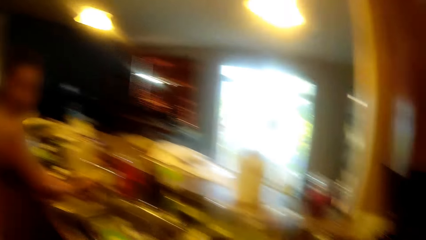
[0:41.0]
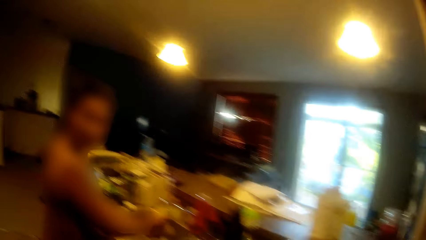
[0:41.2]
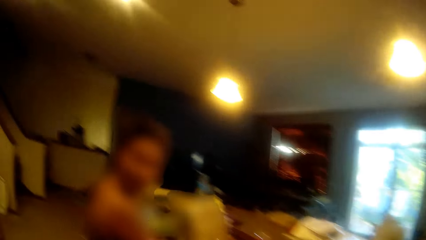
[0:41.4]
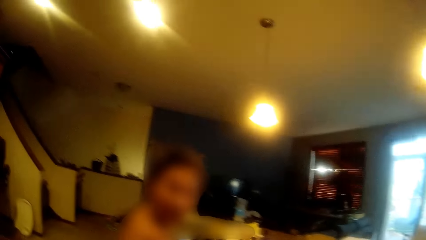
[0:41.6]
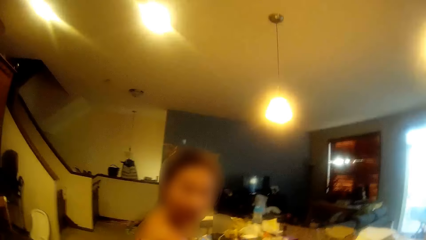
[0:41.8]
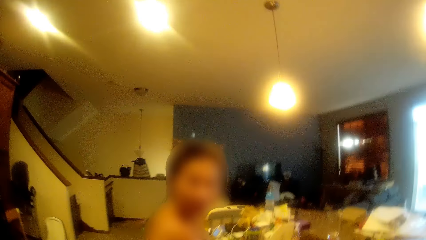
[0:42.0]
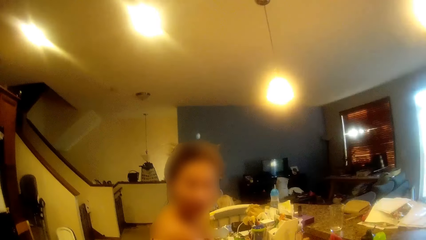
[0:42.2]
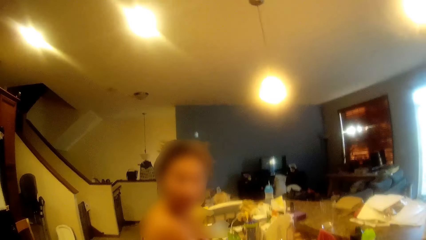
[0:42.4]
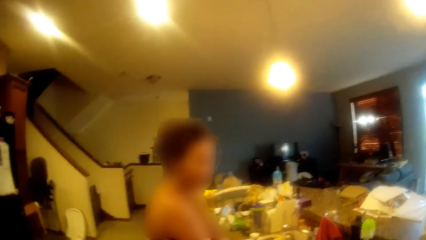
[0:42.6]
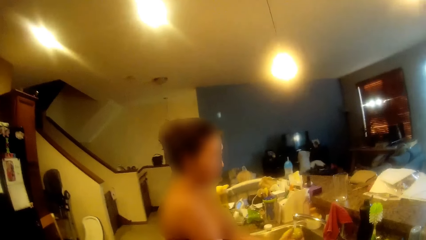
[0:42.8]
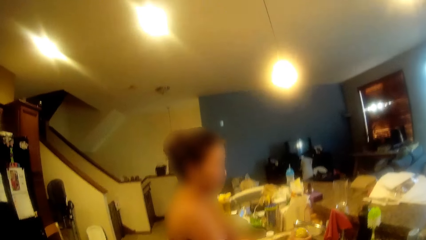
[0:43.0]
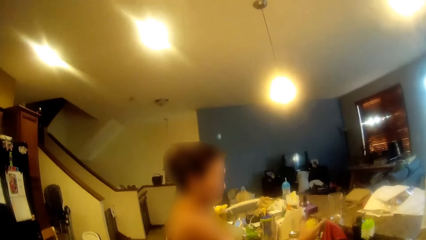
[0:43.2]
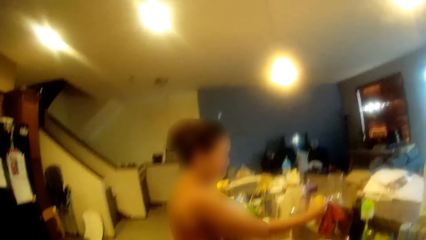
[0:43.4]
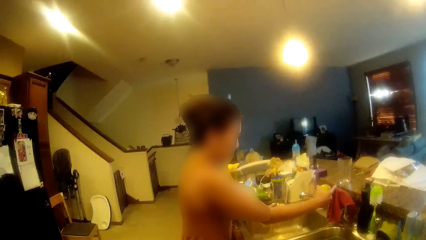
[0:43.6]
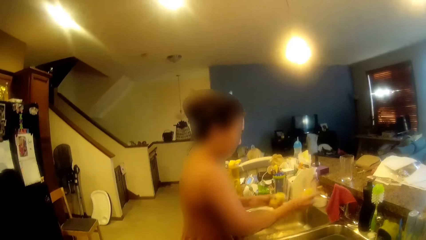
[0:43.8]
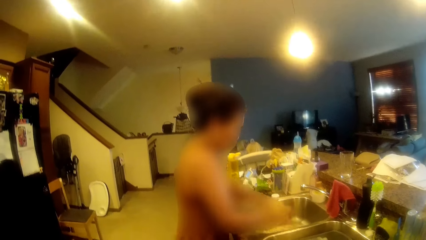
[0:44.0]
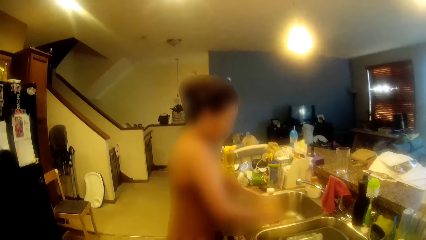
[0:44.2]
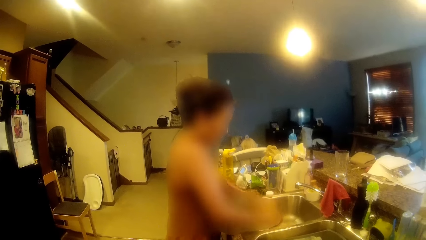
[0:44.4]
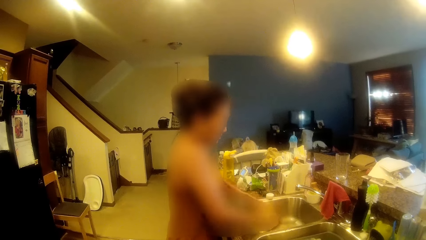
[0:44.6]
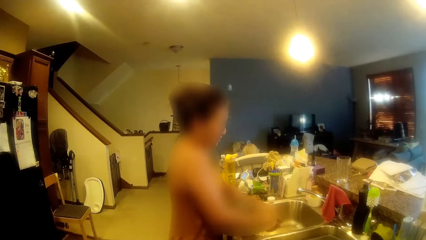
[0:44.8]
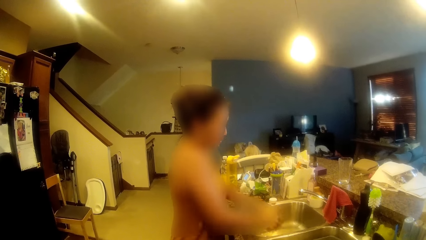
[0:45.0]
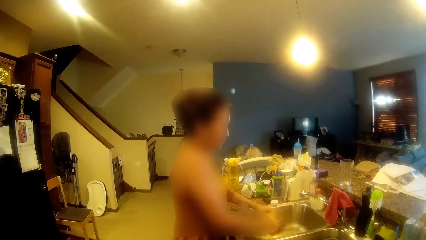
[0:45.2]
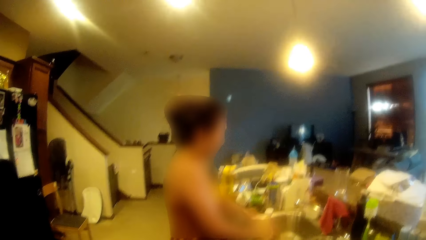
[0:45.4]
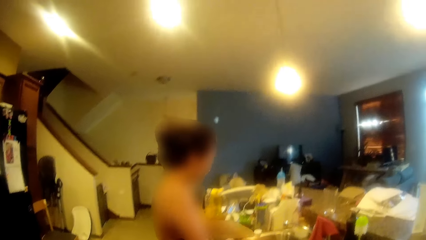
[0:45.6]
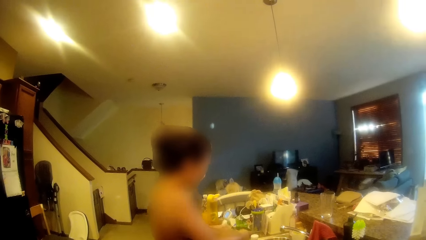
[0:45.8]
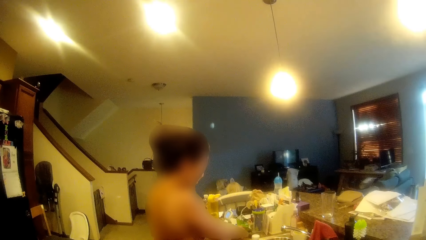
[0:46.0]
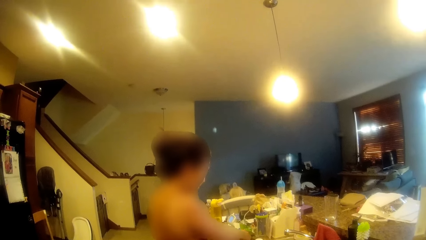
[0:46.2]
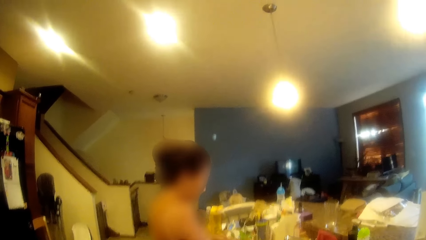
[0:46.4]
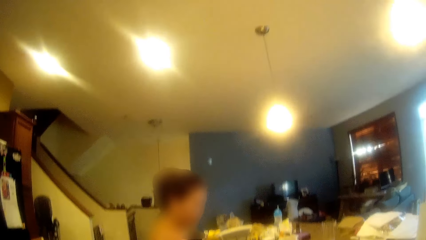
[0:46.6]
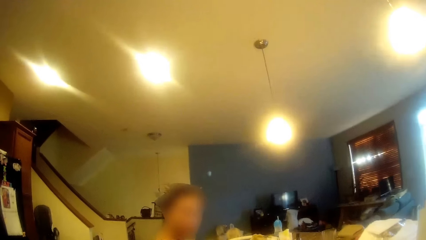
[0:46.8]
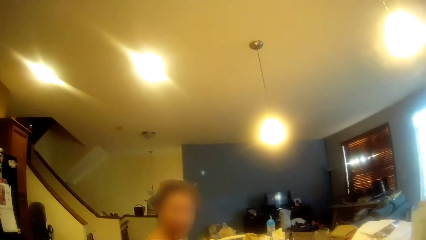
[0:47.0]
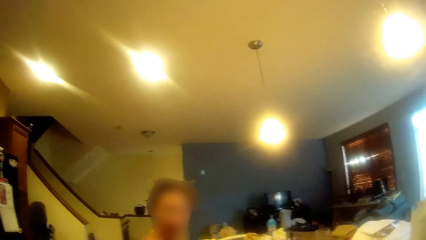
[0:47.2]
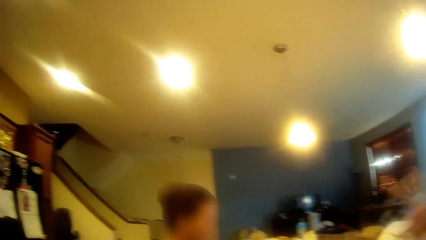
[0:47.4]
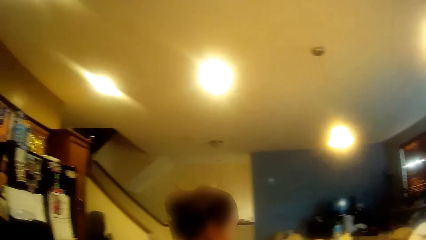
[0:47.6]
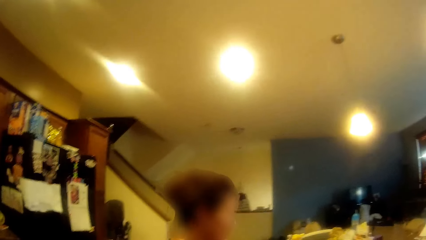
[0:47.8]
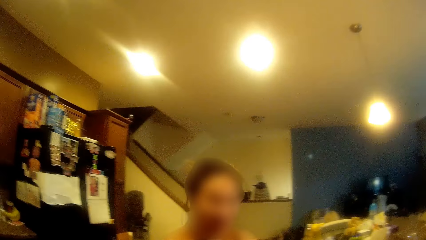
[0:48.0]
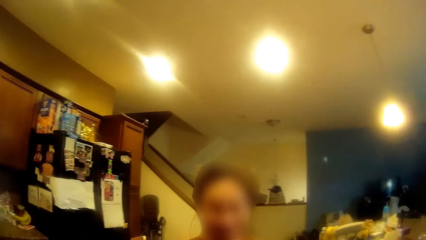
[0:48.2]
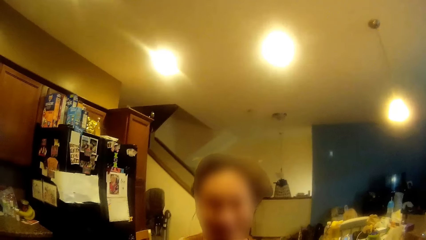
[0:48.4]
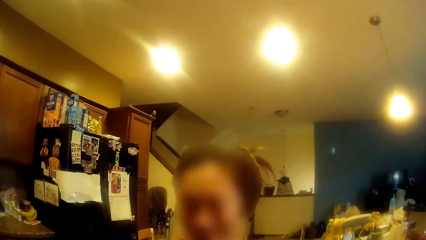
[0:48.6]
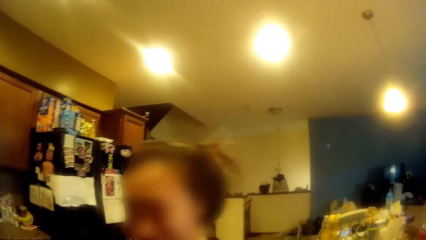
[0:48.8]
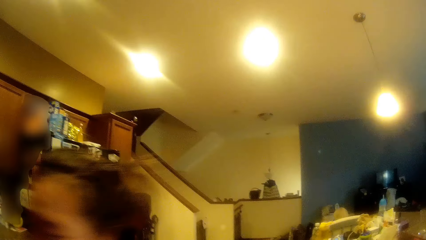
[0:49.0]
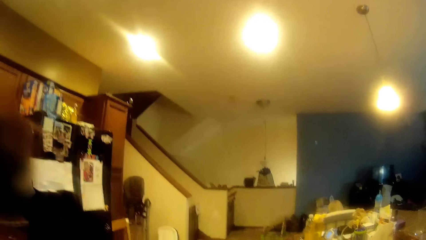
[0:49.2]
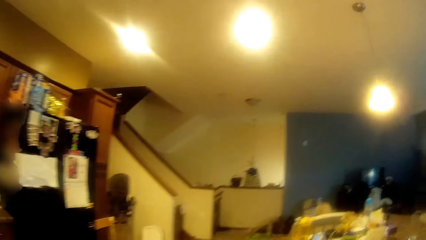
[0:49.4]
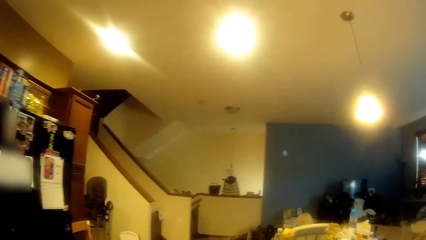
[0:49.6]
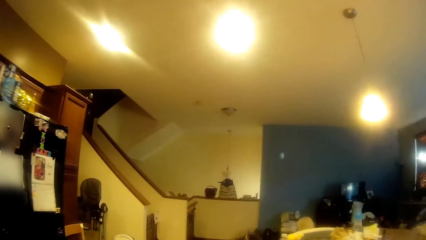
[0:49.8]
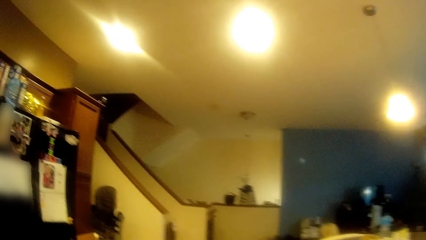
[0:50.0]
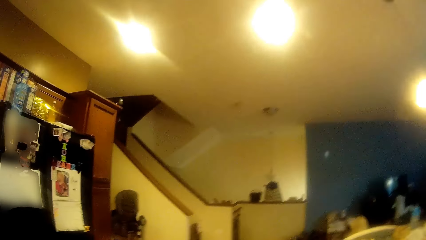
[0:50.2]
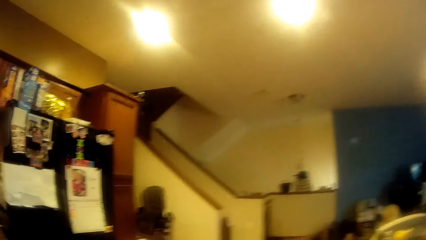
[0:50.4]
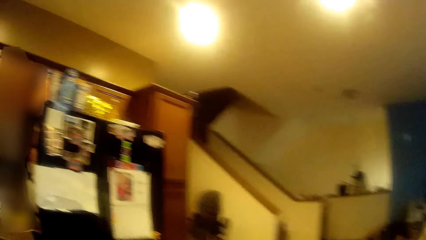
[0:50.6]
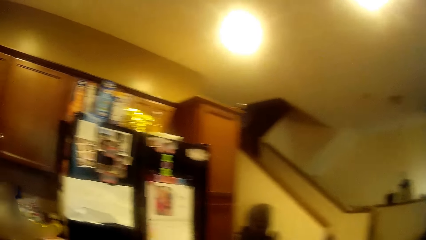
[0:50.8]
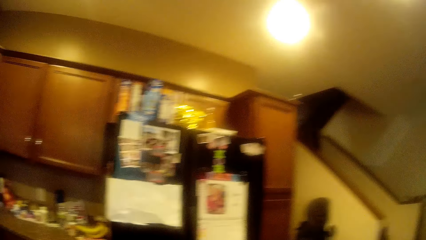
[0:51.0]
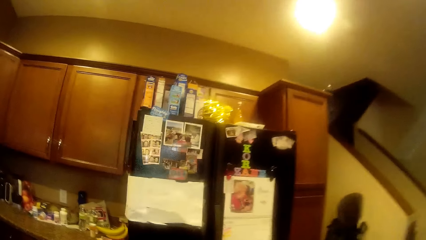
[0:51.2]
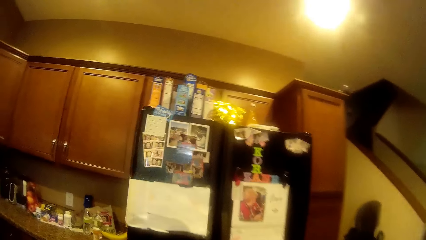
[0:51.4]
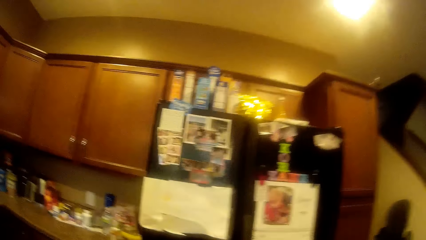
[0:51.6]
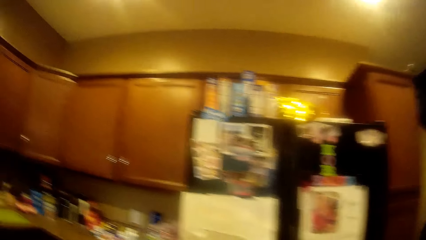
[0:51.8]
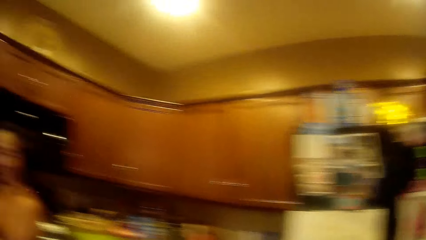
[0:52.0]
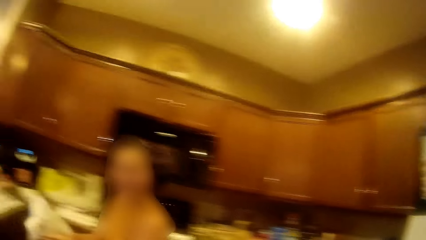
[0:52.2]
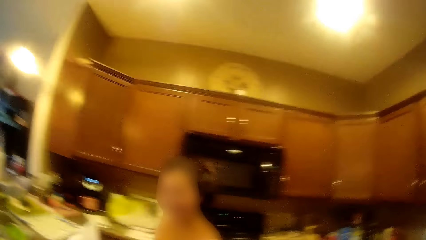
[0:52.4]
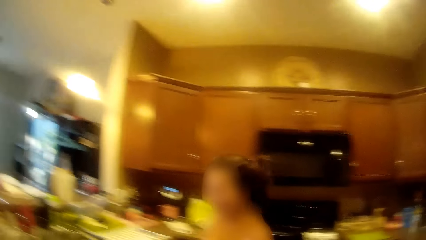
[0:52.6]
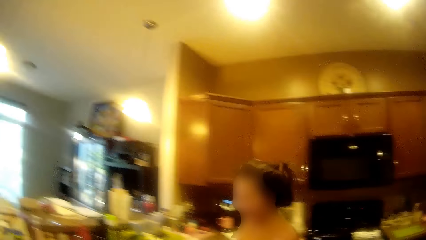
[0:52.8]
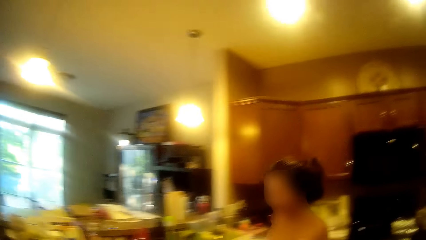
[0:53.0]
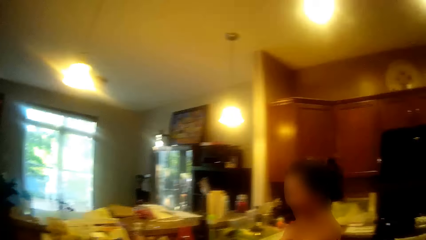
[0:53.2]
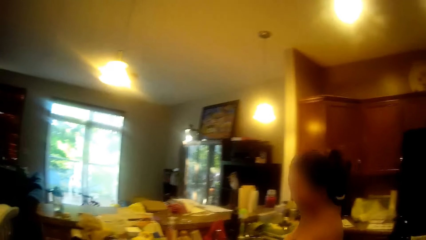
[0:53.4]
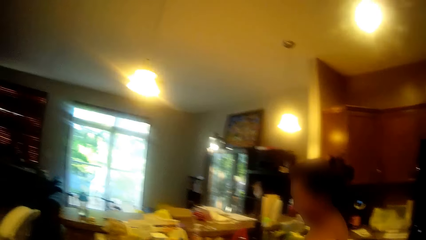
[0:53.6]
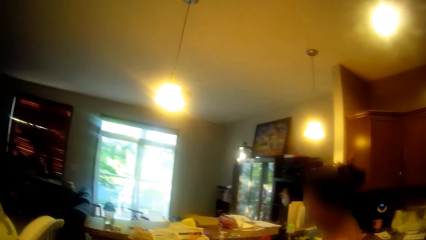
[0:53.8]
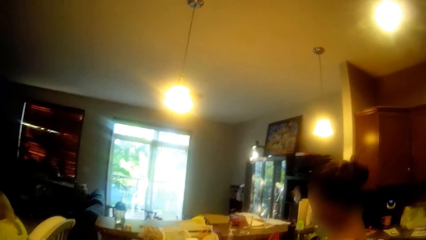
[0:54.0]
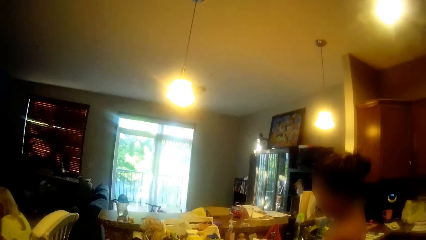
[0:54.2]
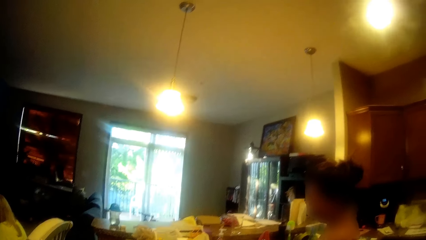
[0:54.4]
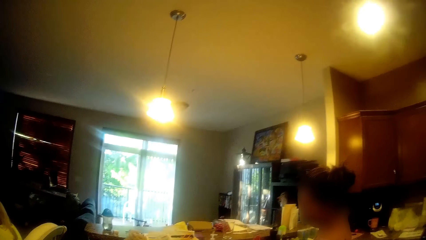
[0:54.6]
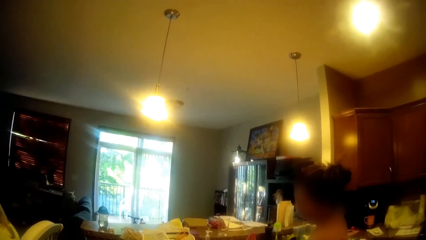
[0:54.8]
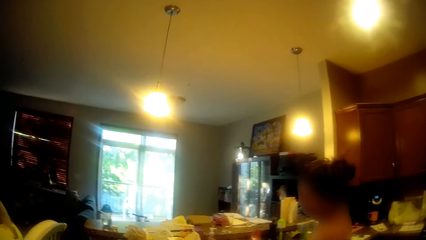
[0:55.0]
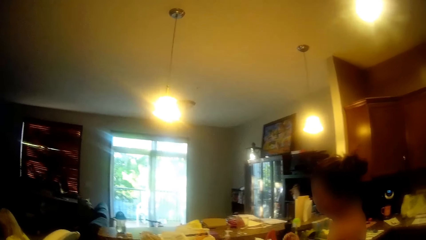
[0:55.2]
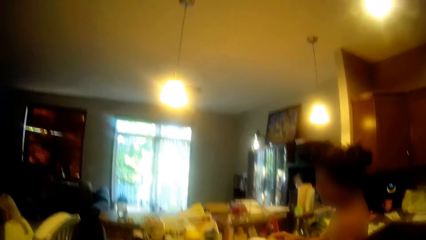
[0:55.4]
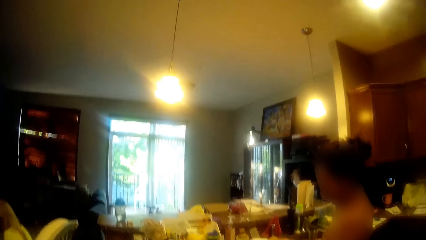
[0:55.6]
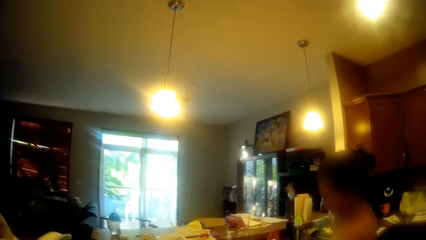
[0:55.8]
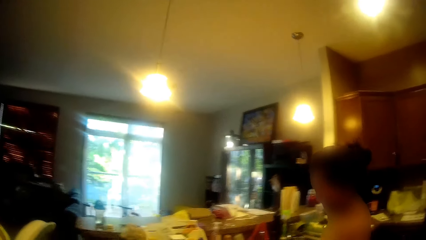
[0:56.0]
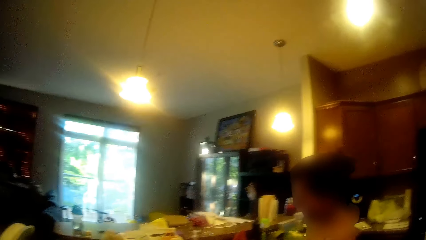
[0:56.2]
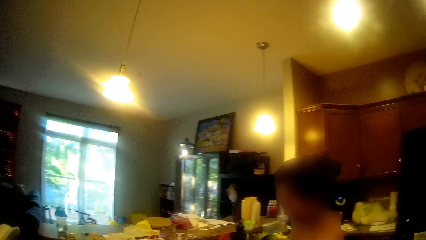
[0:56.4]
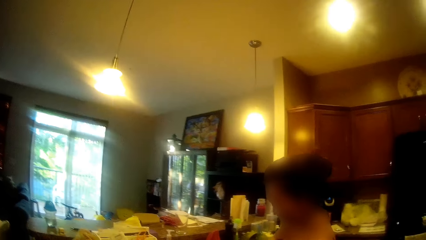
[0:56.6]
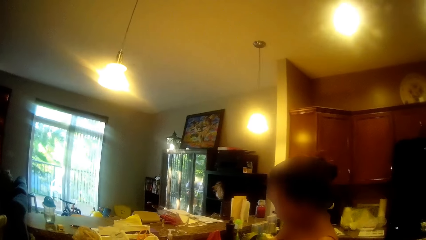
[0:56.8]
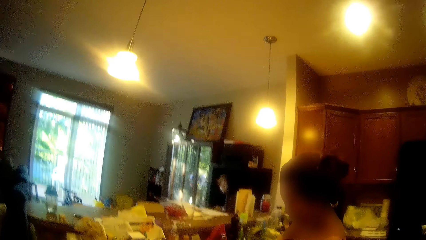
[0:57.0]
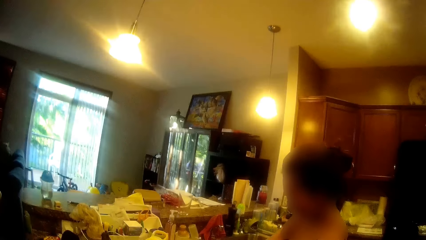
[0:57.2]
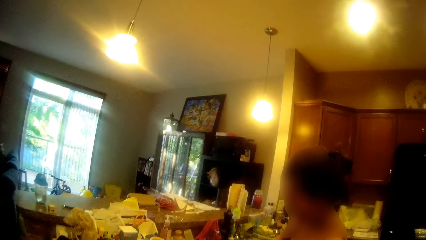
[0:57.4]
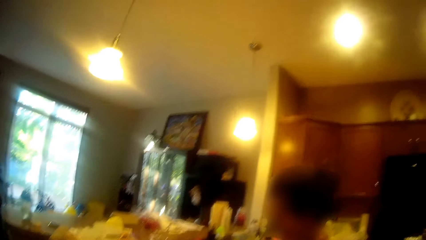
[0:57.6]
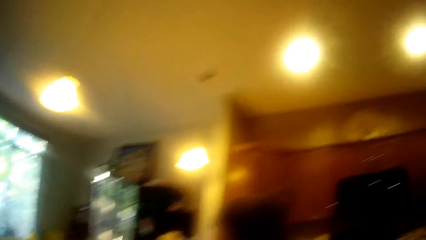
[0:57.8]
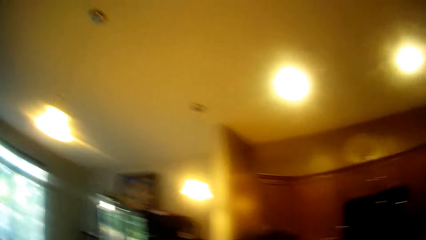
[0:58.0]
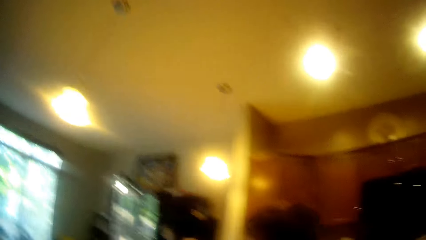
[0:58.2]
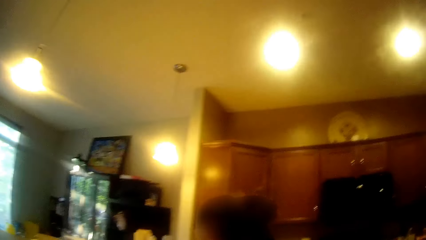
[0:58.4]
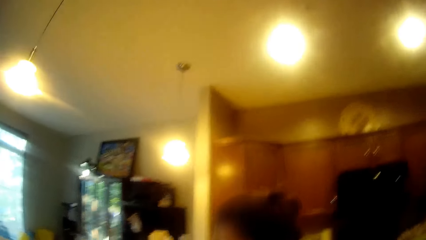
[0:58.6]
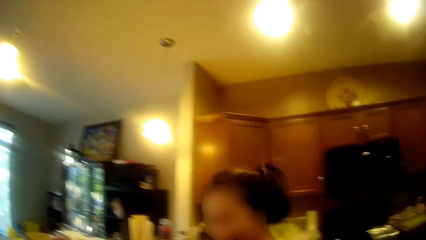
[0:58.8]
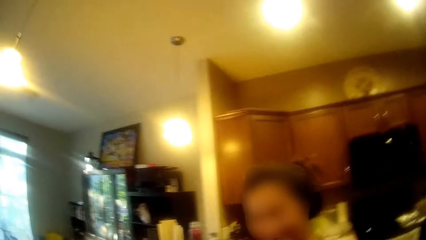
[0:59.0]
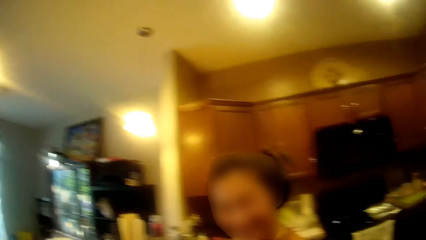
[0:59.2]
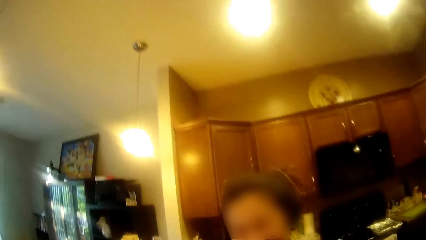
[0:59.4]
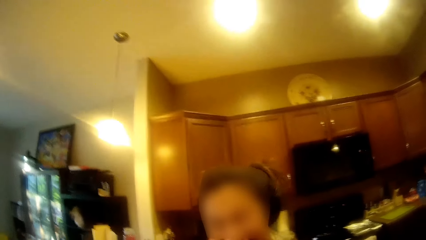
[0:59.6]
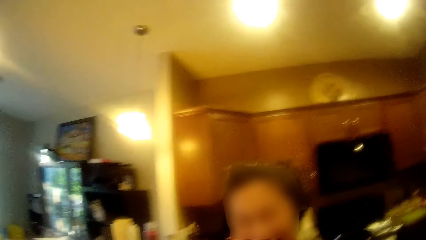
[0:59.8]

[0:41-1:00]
The camera wearer walks around the kitchen. A woman talks to the camera wearer. The camera wearer talks to the woman. The woman closes the sink tap with her right hand. The woman shakes the potato in her hands. The woman walks towards the gas cooker. The camera wearer walks towards the fridge. The woman walks towards the sink. The camera wearer talks to the woman. They walk towards the woman.
